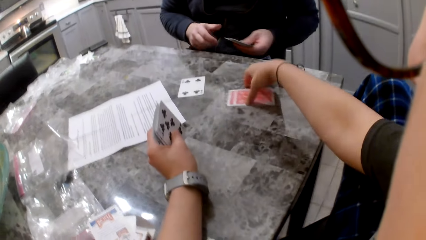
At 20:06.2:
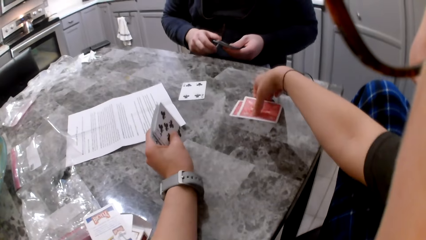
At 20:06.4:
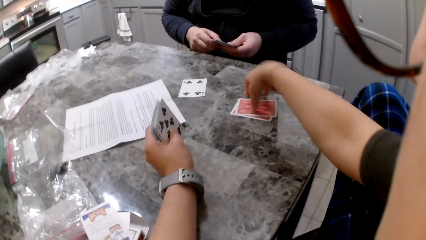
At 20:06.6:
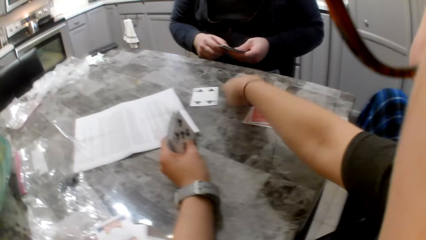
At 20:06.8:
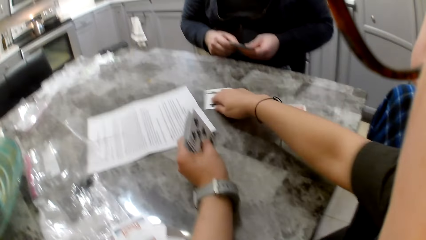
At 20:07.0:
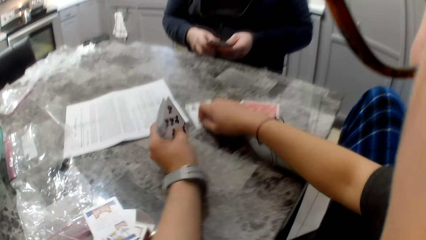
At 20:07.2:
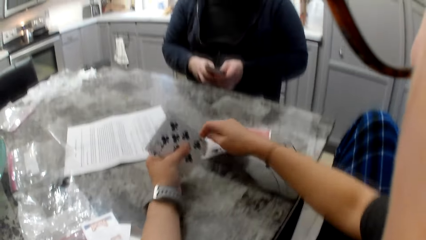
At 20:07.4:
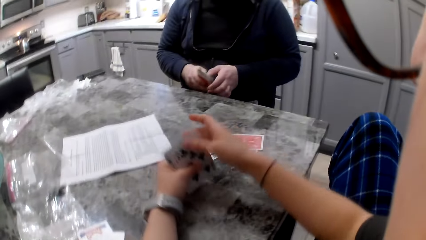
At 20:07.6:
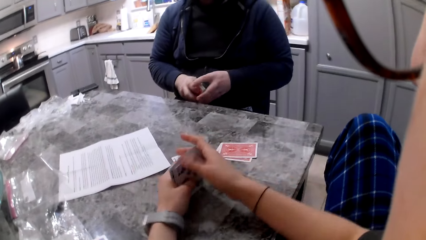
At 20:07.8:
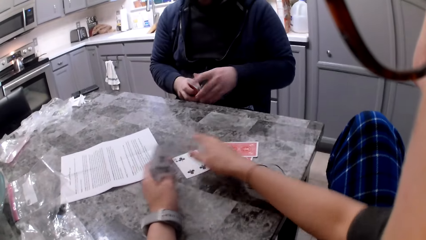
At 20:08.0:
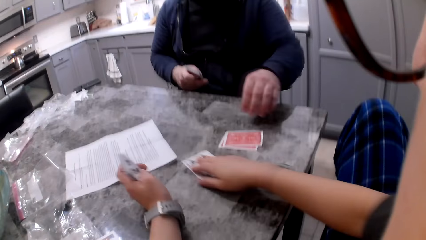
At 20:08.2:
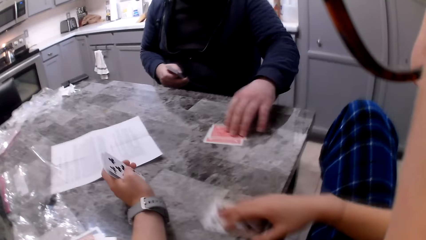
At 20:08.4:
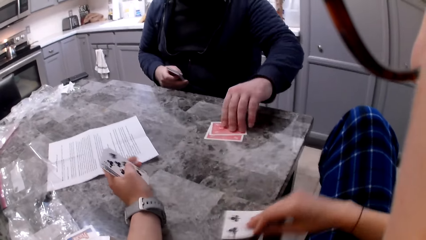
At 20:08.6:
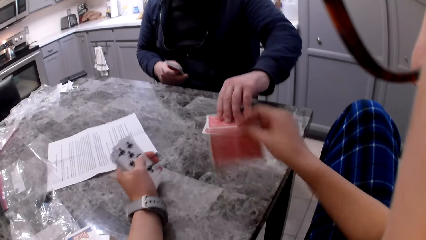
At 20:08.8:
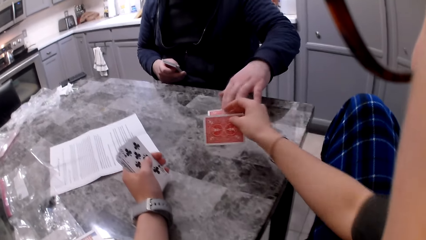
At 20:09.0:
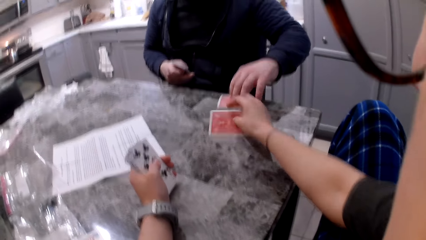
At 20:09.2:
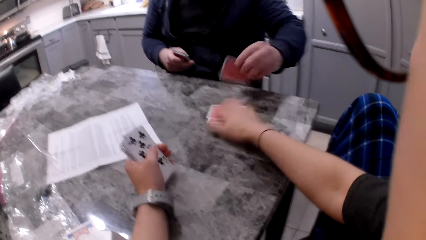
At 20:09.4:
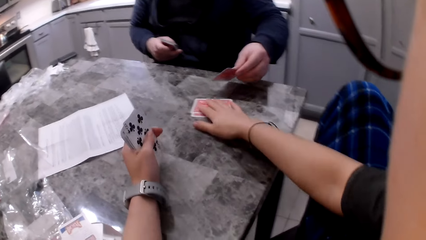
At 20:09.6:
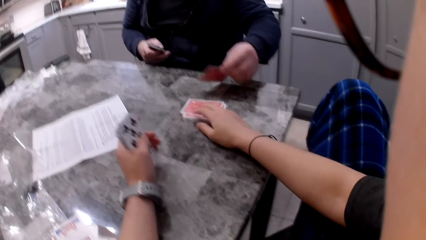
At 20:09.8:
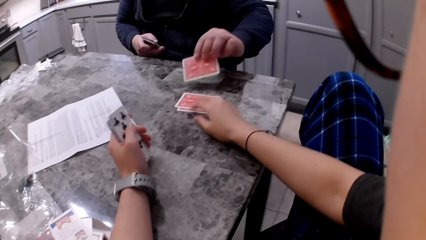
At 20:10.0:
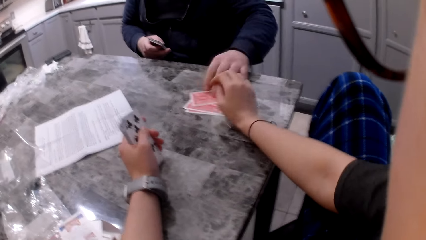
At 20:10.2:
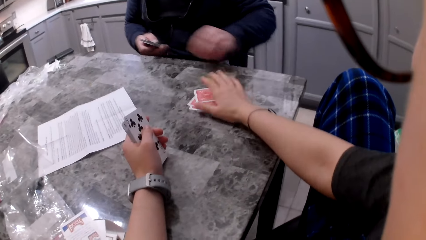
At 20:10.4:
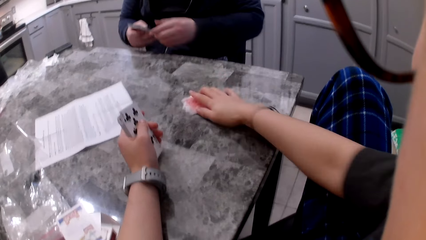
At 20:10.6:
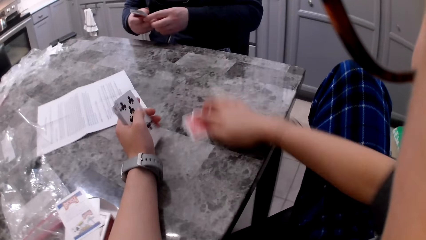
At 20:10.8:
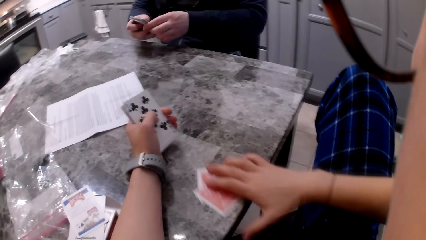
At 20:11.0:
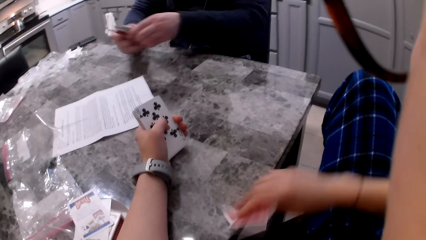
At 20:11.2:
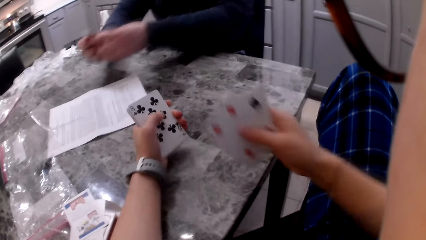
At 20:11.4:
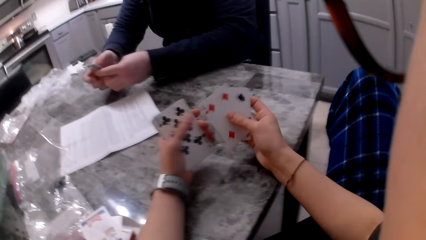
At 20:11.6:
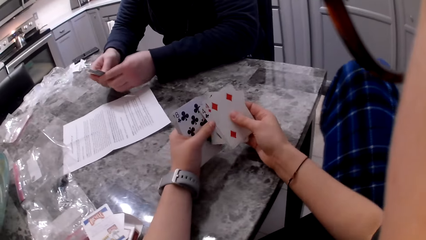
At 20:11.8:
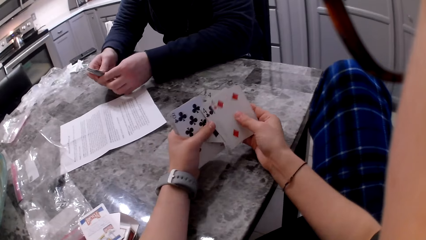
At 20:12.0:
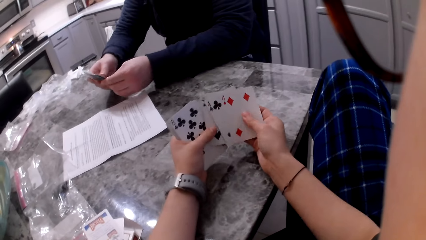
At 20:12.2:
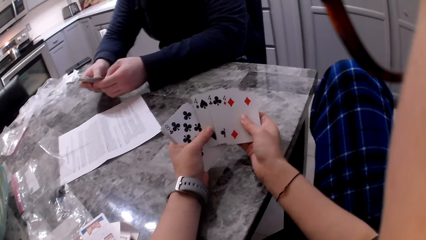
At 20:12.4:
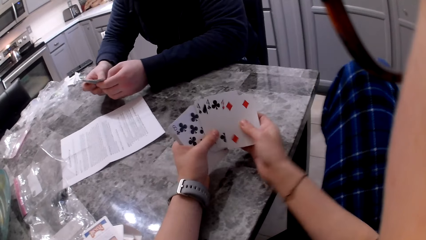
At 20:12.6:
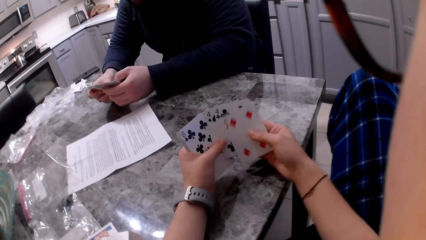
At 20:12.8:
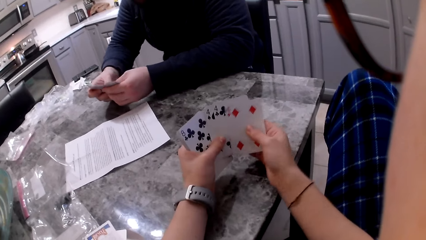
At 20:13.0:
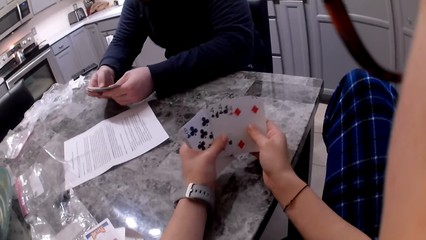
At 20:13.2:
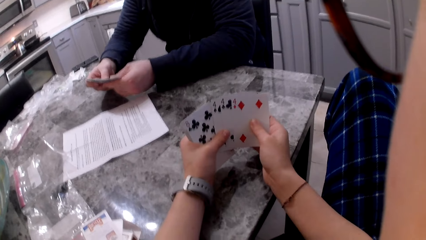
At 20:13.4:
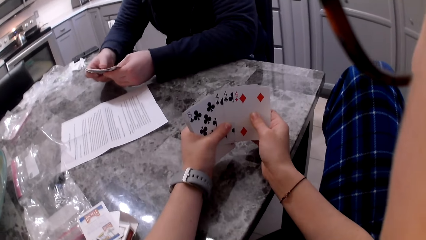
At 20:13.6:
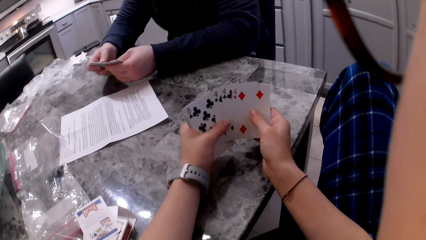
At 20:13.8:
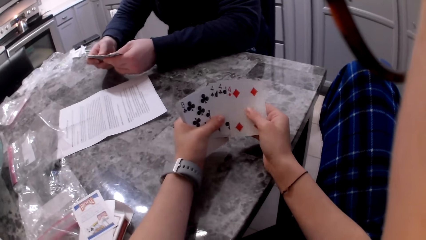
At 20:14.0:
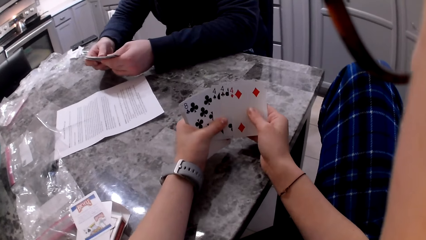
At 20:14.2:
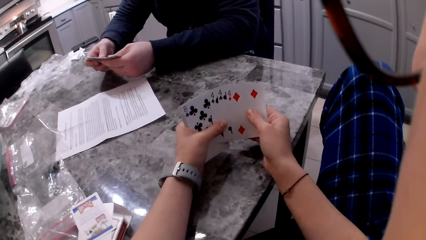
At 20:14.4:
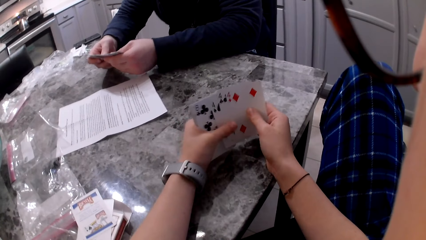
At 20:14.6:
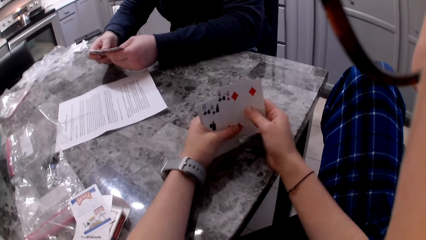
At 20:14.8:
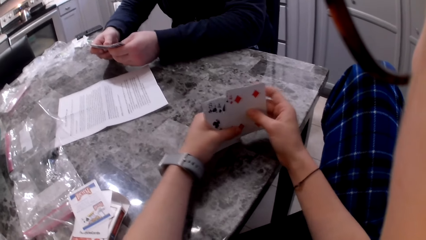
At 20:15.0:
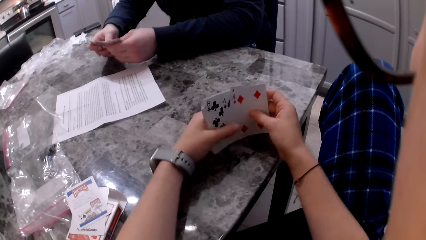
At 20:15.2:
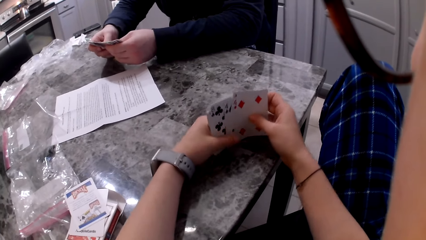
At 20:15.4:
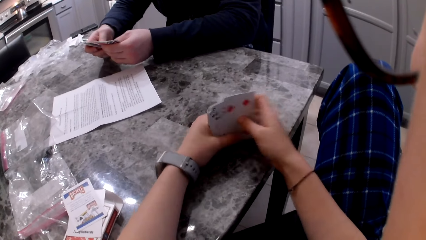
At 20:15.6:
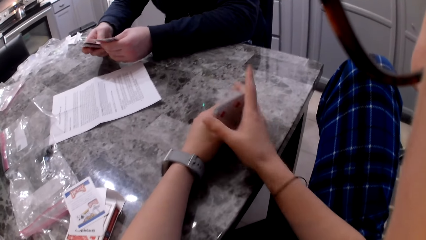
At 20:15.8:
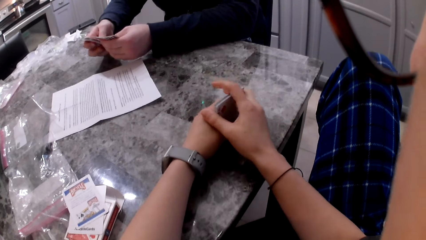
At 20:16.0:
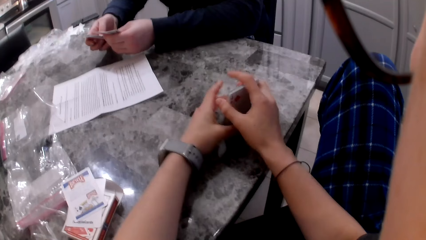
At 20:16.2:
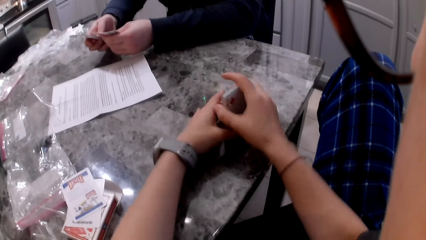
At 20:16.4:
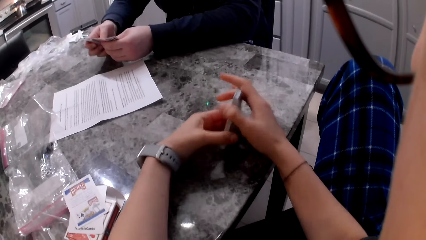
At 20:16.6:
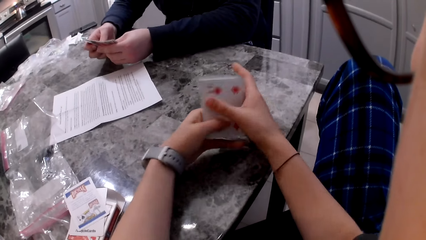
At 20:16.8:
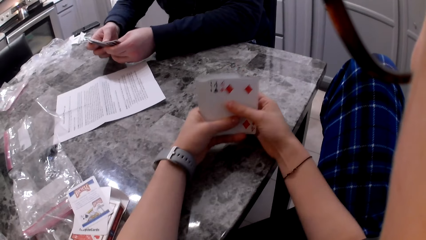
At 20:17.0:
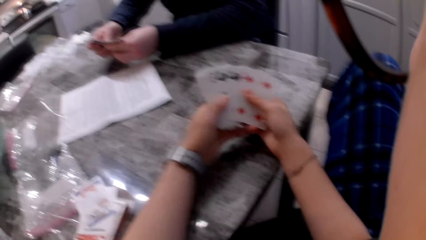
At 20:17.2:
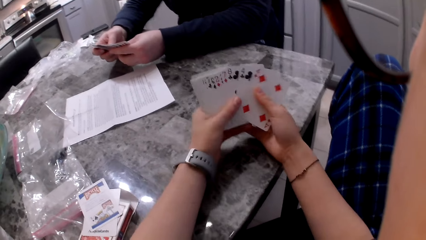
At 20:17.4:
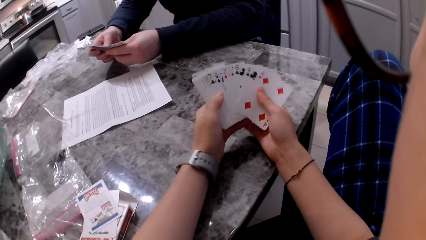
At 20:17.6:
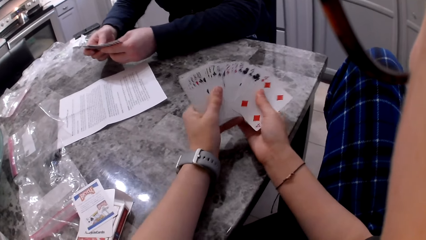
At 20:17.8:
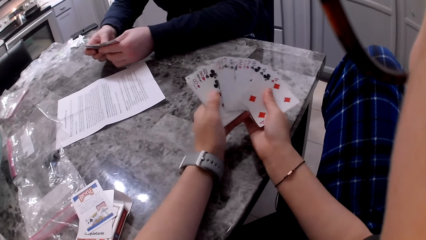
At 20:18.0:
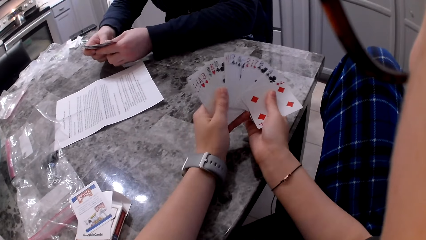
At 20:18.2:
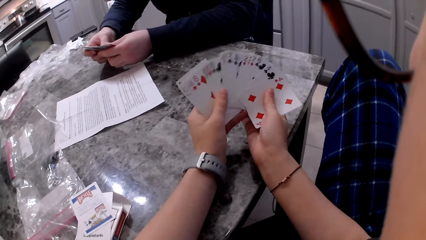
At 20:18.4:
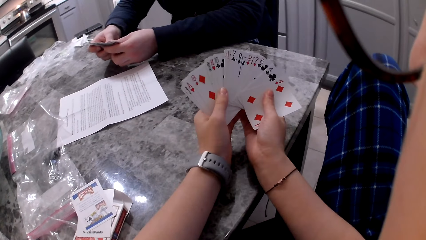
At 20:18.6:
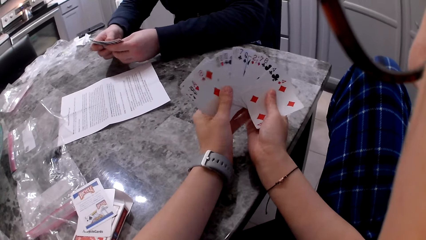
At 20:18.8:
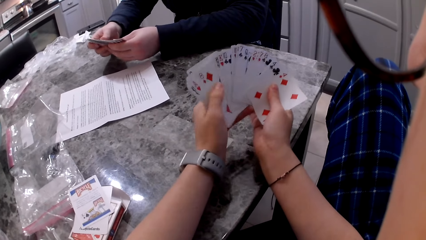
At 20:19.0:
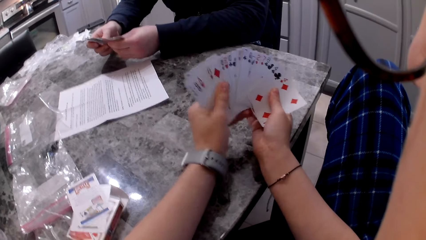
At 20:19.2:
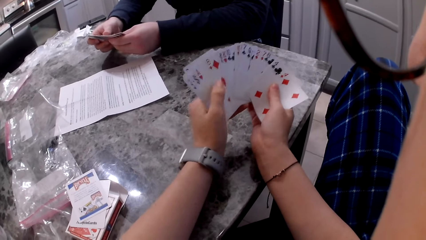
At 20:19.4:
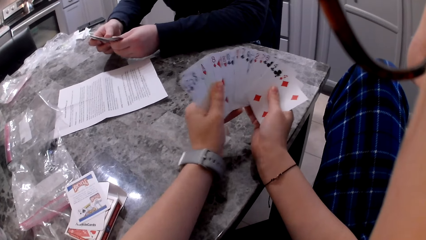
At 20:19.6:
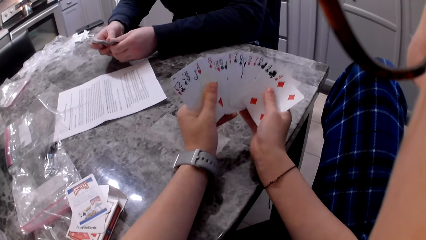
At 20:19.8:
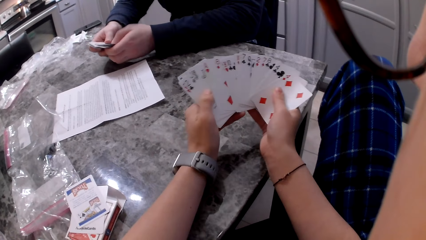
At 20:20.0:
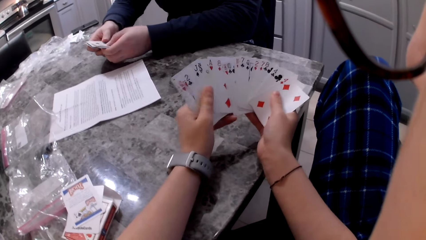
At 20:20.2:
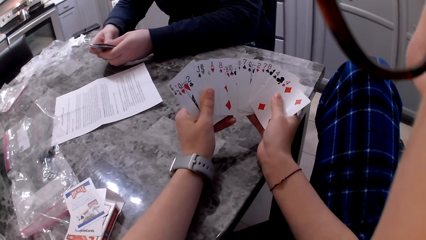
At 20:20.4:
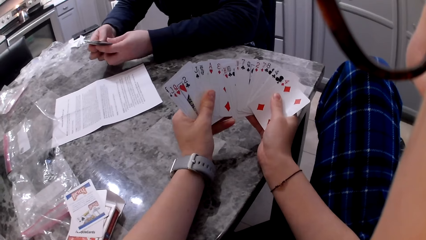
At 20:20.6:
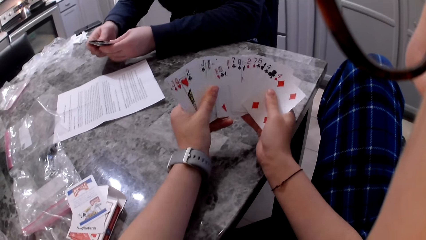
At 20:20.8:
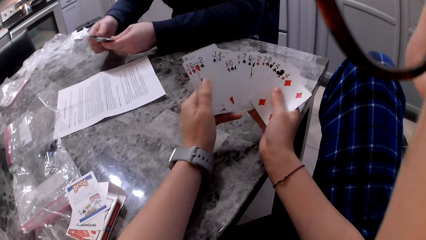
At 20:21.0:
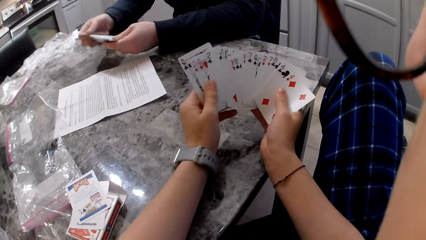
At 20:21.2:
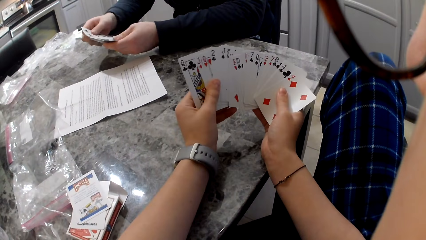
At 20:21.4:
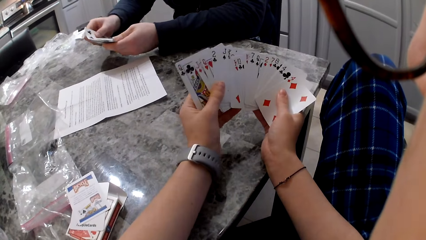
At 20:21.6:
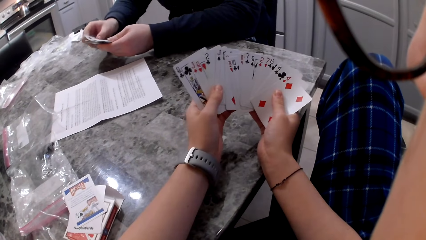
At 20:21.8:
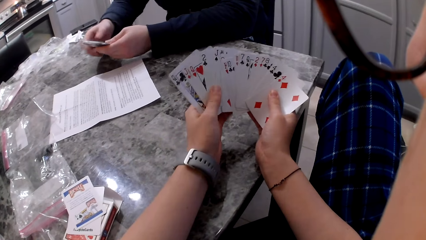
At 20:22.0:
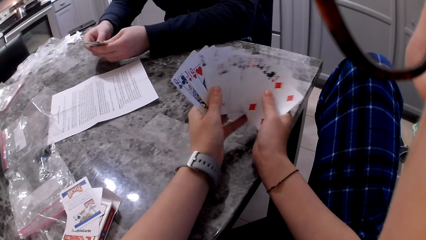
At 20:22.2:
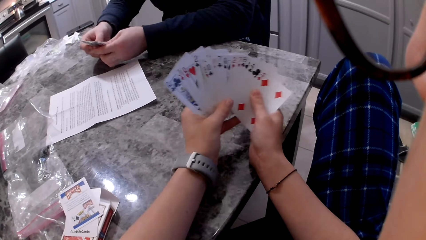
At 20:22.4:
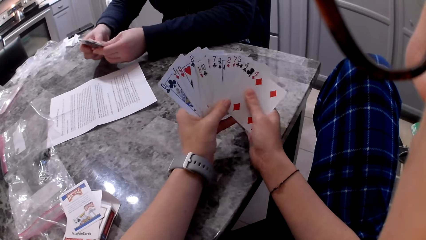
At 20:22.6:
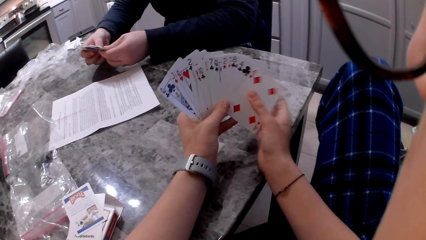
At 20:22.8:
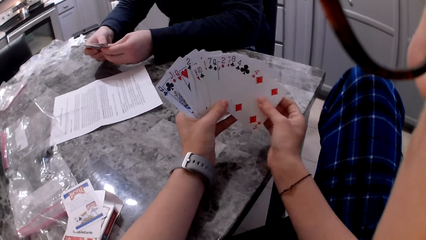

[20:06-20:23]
The camera wearer moves some cards on the counter or table. They move a card towards themselves on the counter. They flip some cards with their right hand and pick up a card from the table. A man flips a card with his left hand and picks up a card from the table. The camera wearer drops the card on the table. The man drops the cards back on the counter. The camera wearer picks up the cards on the counter with their right hand. The man shuffles cards in his hands. The camera wearer shuffles cards in their hands. They align the cards on the table. They hit the cards on the counter. They shuffle cards in their hands. The man shuffles cards in his hands.
